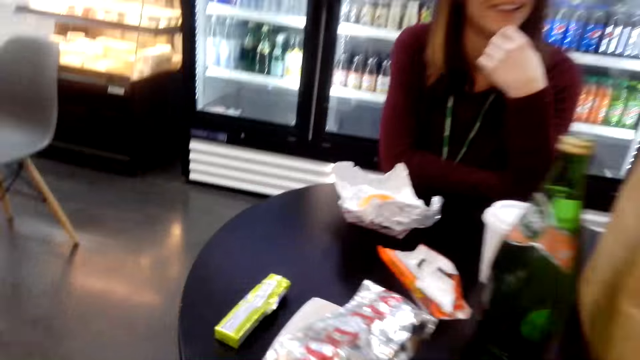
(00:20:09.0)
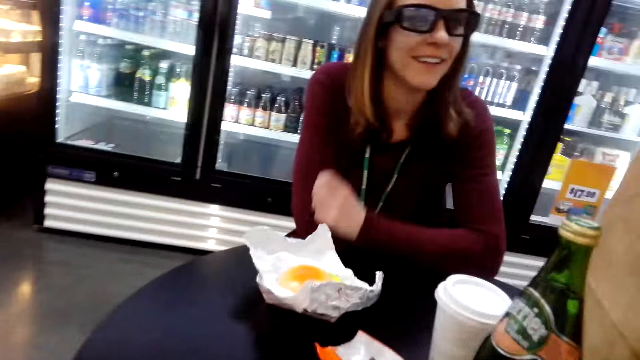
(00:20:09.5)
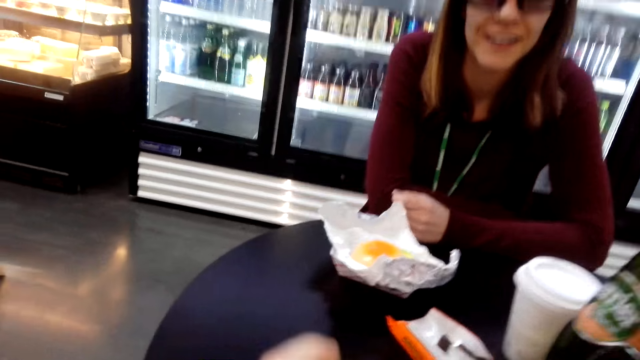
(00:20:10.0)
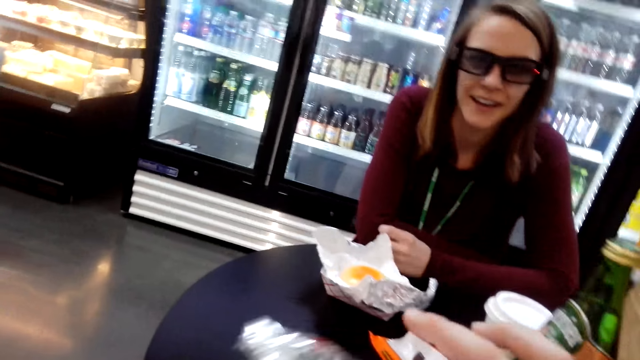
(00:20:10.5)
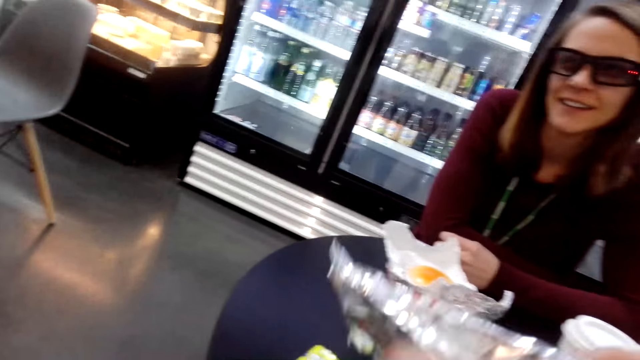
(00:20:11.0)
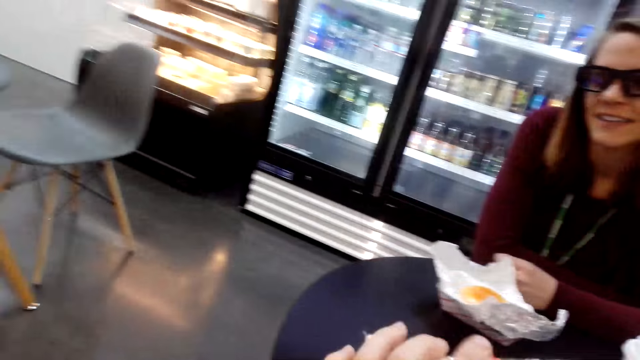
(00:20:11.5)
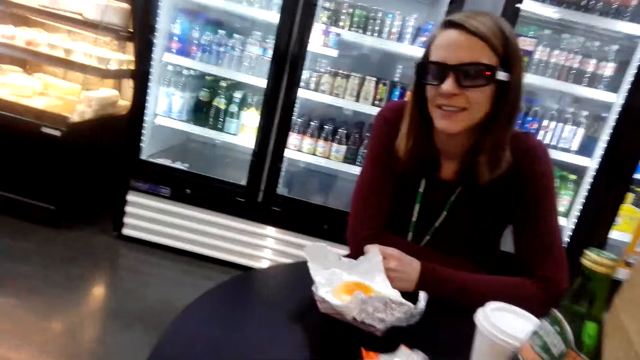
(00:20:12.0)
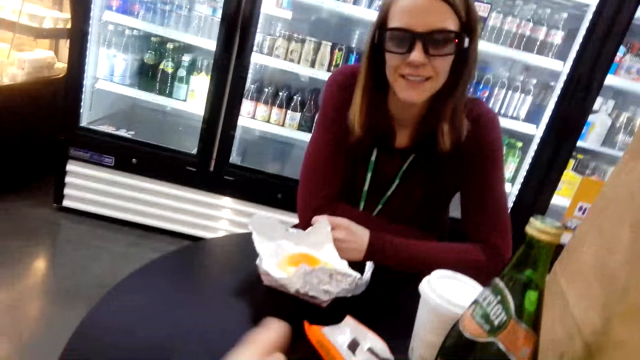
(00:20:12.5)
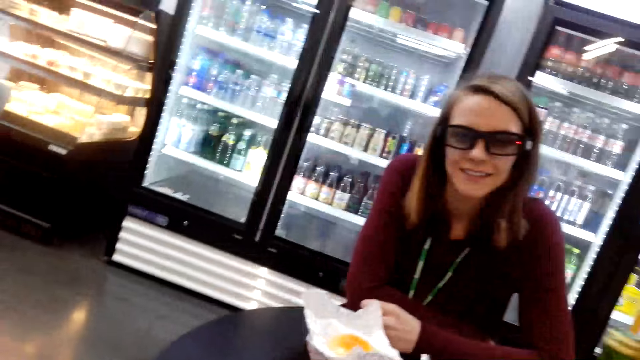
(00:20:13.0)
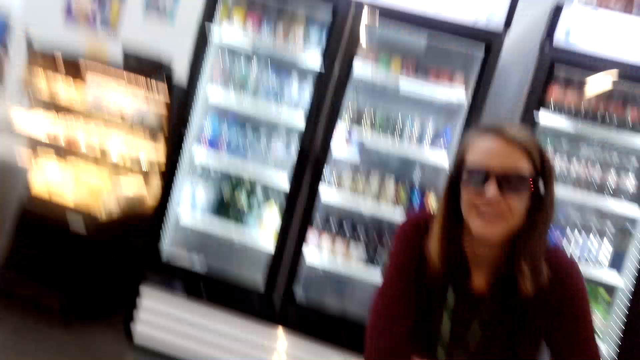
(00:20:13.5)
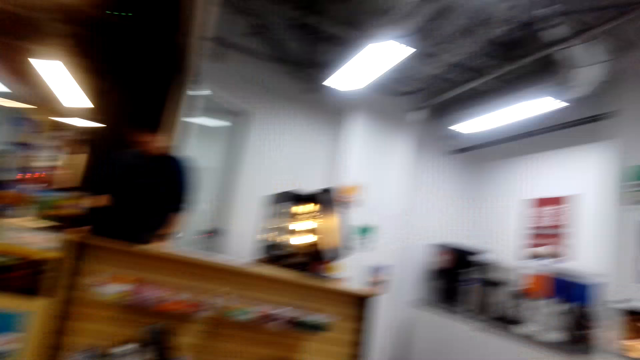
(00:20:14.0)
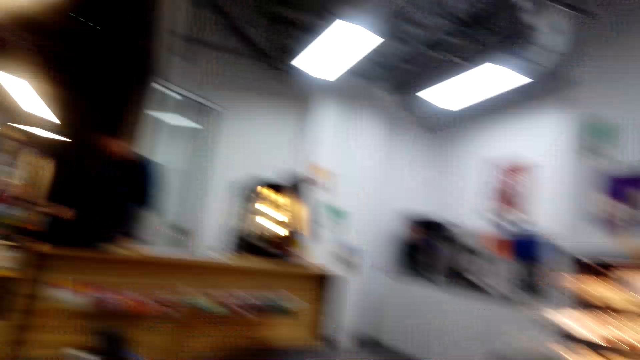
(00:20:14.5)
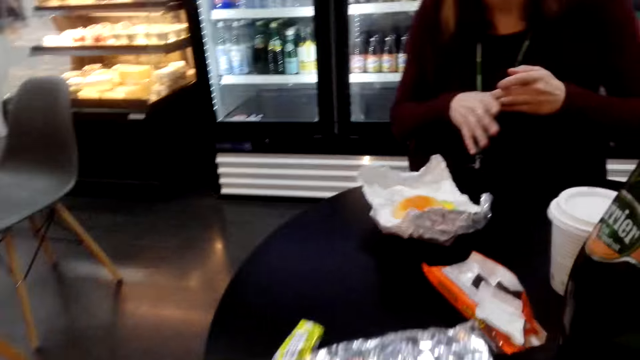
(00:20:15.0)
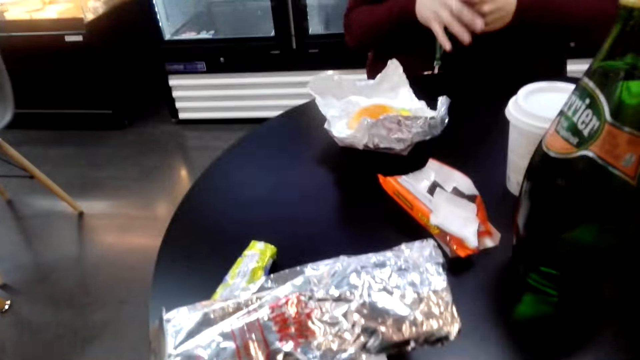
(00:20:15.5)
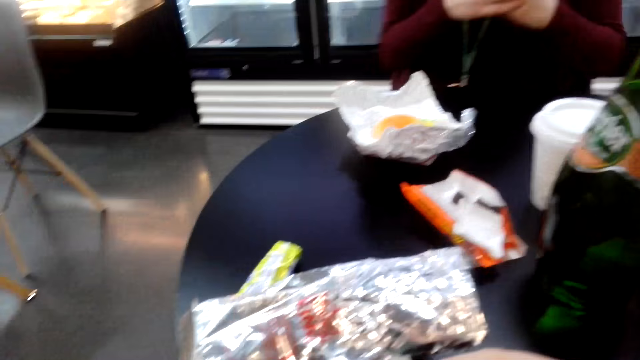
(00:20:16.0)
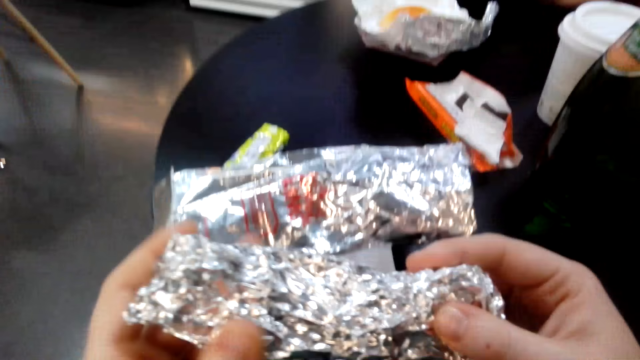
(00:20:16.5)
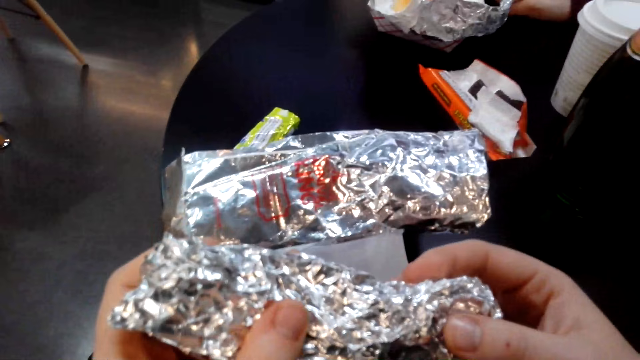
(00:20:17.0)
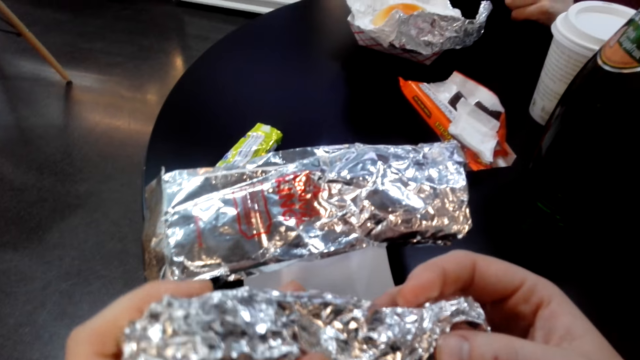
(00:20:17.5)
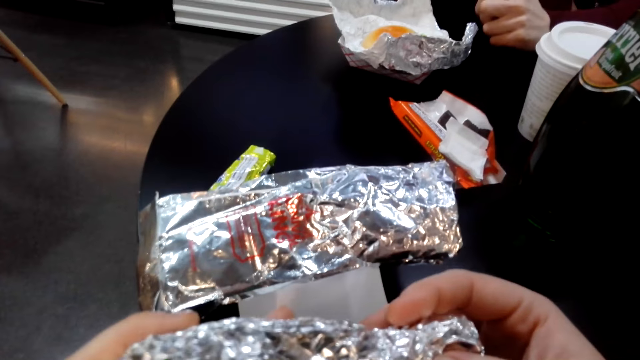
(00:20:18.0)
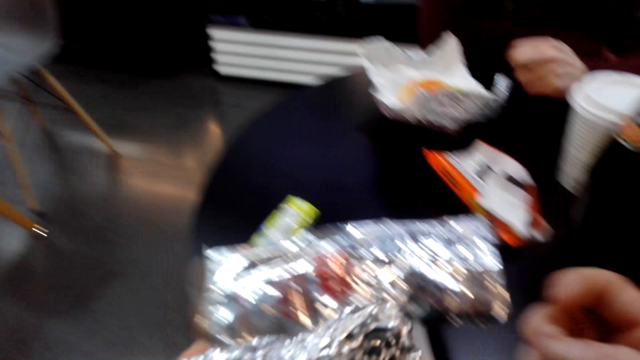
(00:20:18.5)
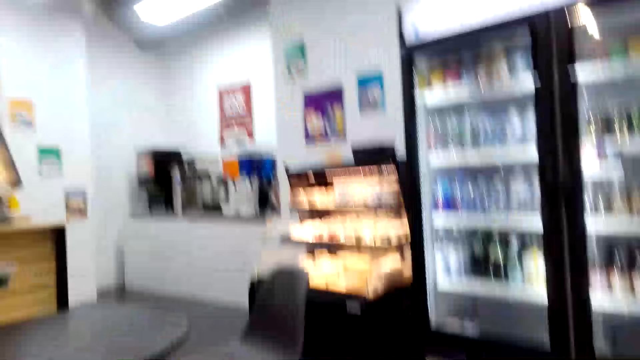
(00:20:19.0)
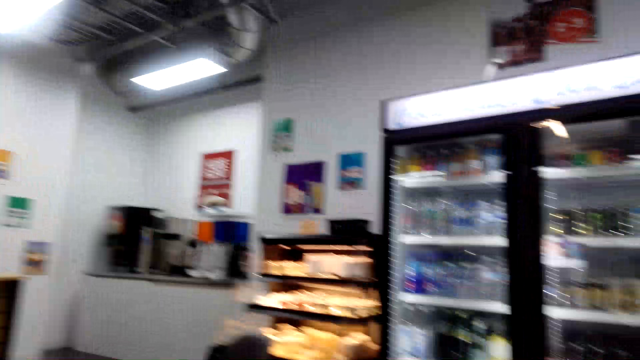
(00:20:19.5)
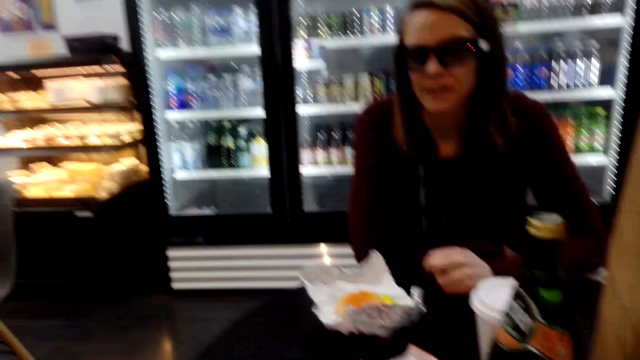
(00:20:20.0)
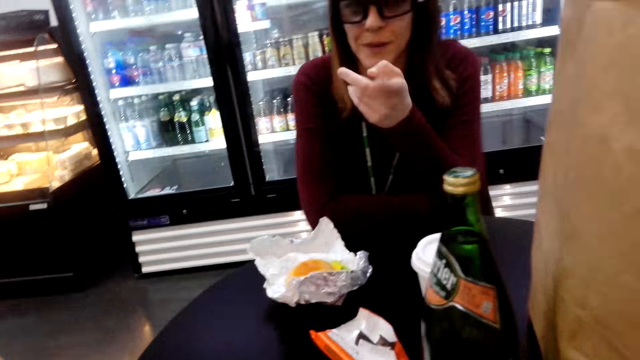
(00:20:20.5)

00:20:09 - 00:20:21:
The camera wearer unwraps food.

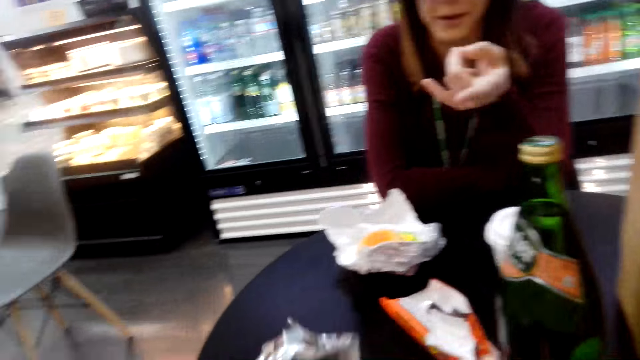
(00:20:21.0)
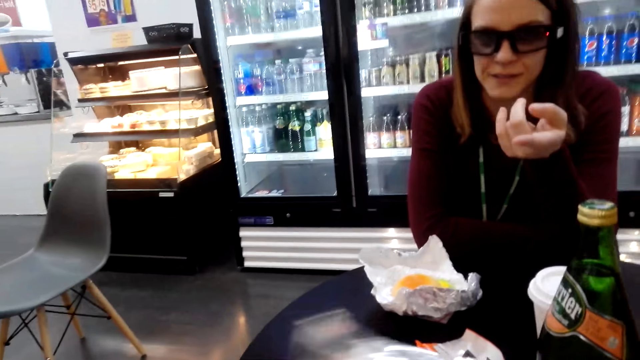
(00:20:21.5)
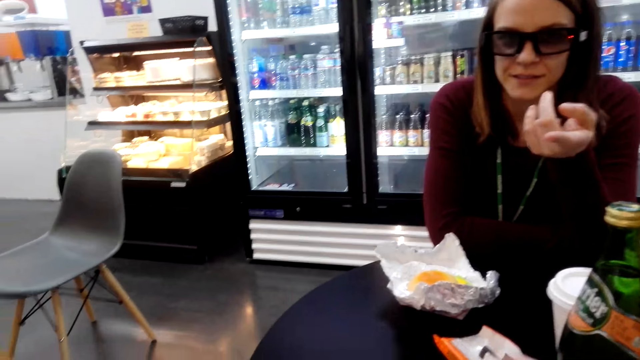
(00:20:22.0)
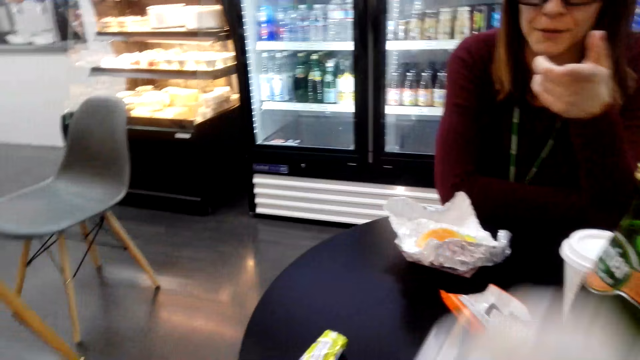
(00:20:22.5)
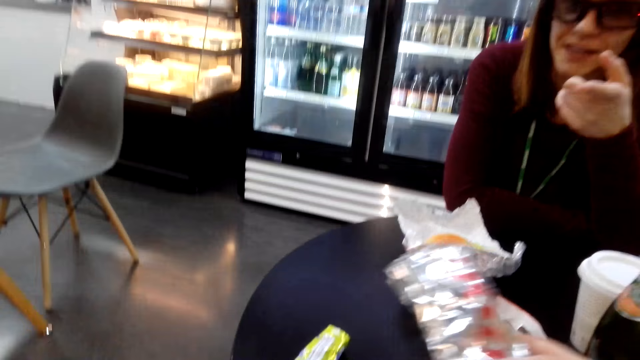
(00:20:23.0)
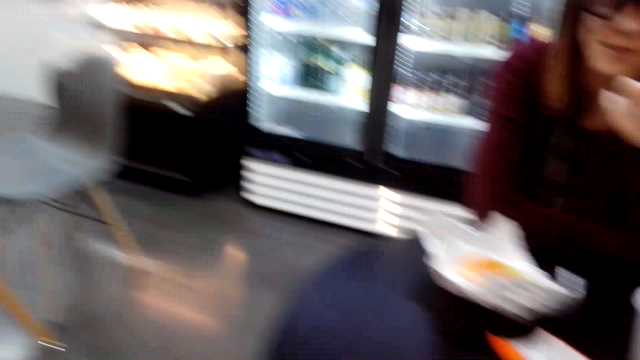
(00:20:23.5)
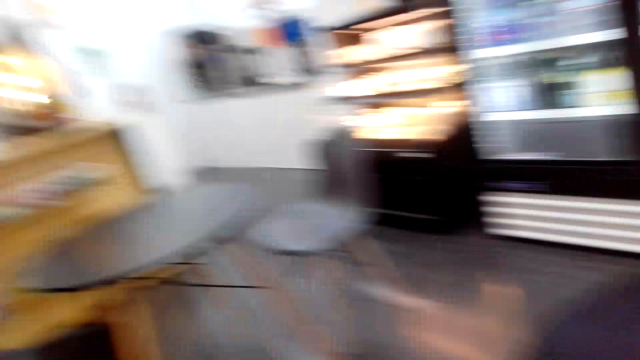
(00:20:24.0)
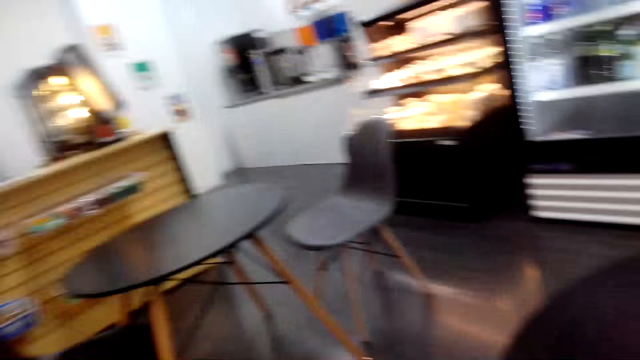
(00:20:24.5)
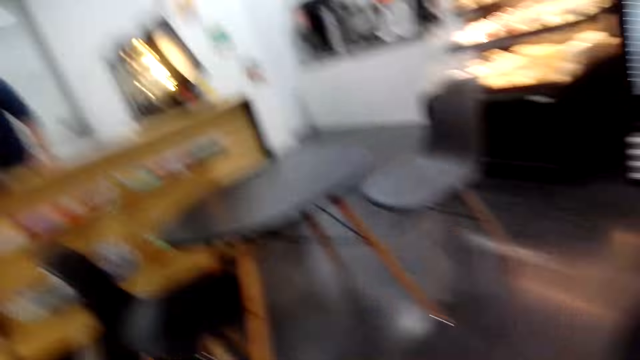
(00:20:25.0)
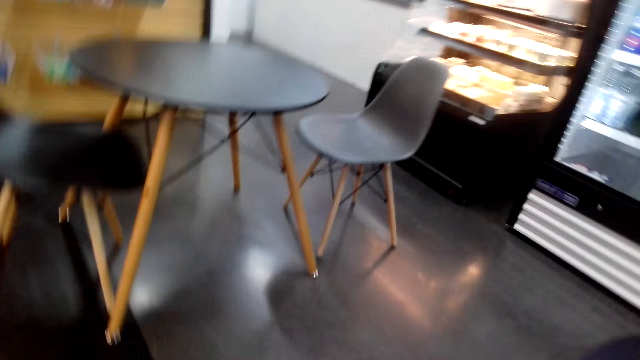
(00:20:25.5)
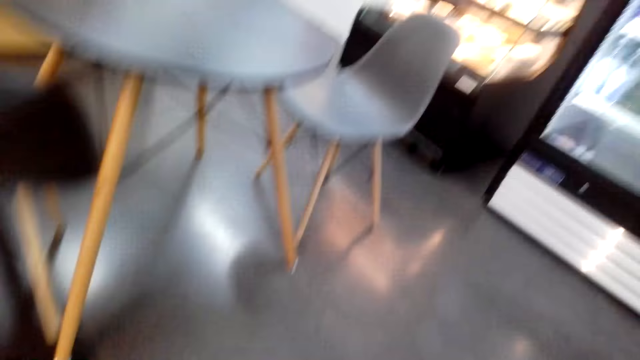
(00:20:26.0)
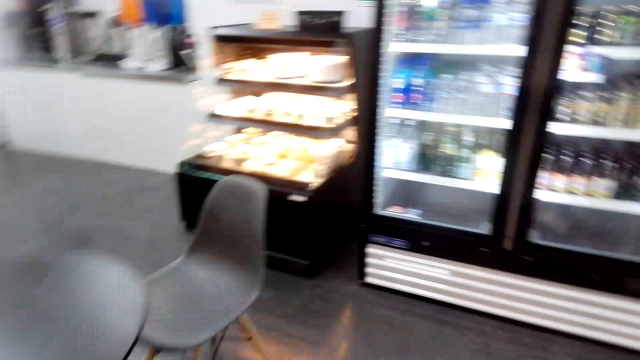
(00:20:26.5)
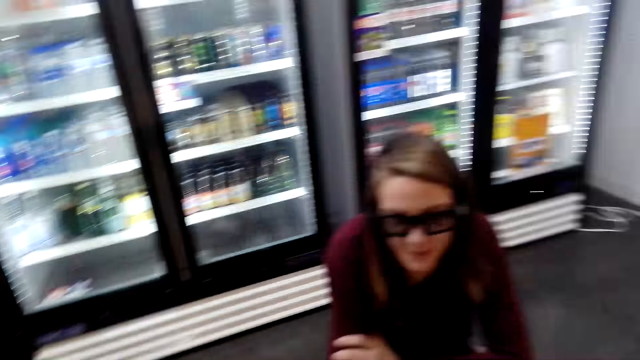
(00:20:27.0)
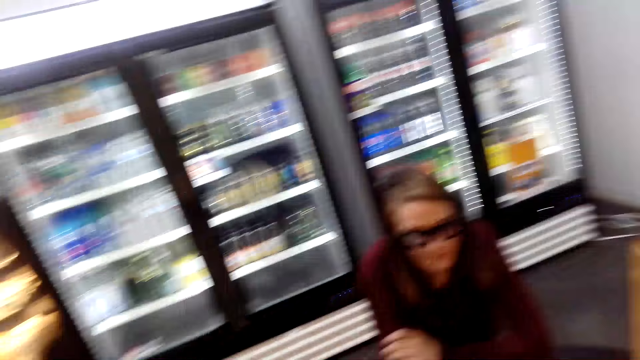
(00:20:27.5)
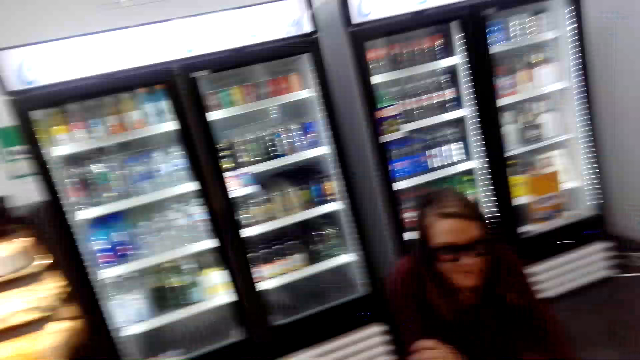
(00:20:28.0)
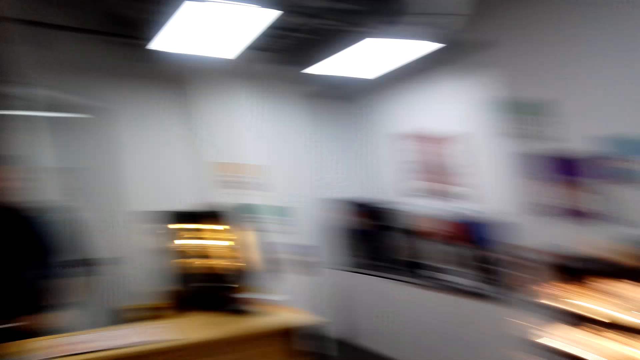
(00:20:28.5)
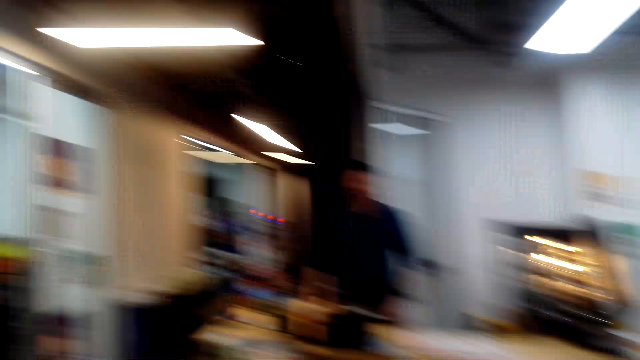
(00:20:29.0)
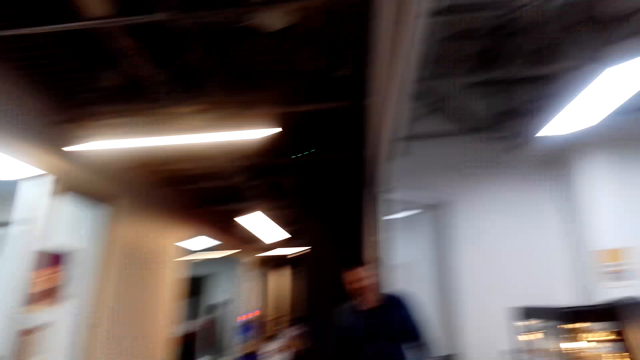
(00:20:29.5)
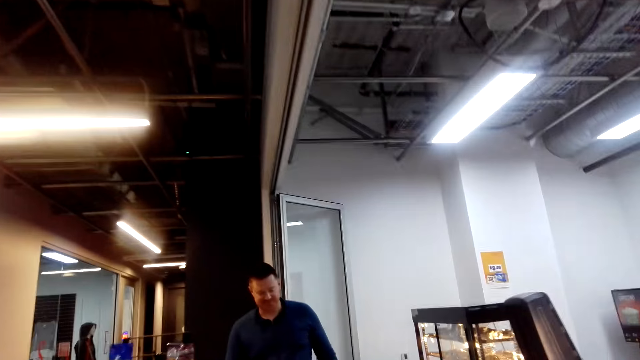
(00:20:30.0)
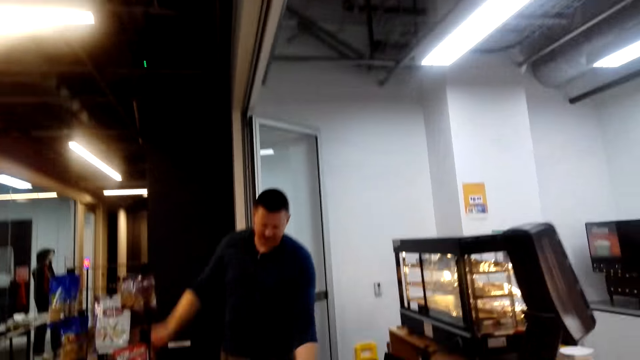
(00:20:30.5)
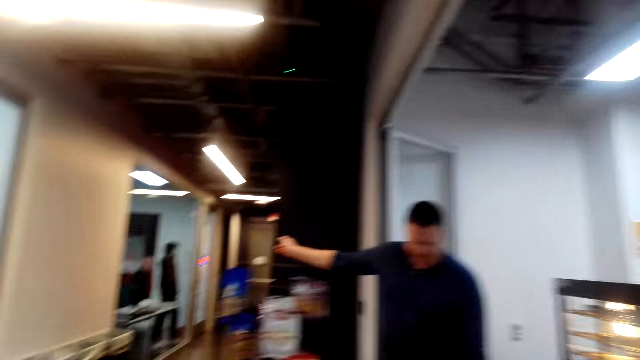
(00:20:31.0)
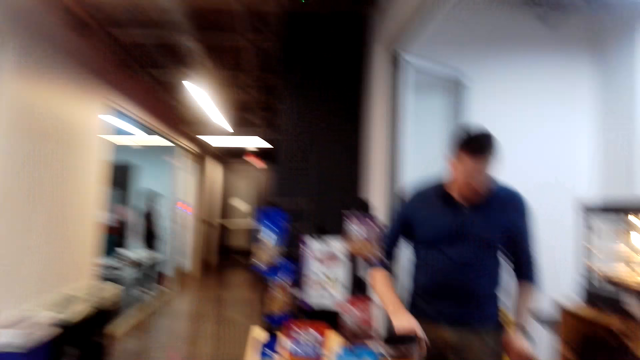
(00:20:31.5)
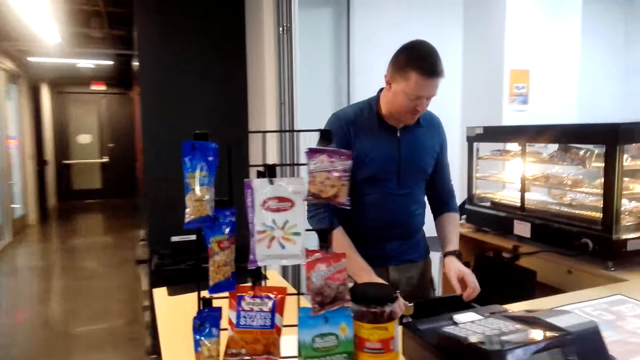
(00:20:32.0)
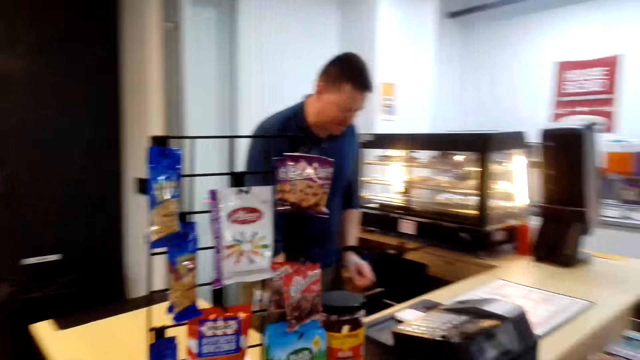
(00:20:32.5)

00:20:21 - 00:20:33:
The camera wearer walks to the counter.
